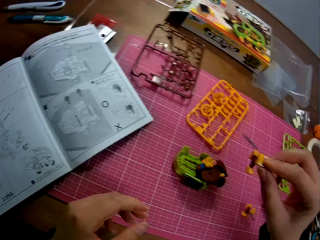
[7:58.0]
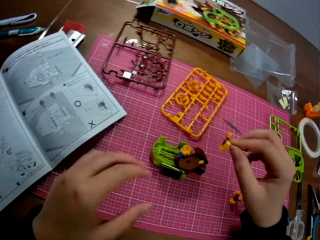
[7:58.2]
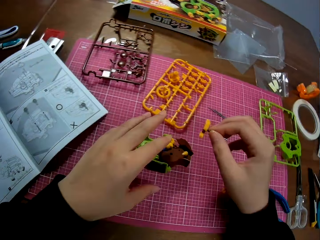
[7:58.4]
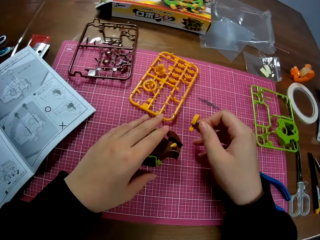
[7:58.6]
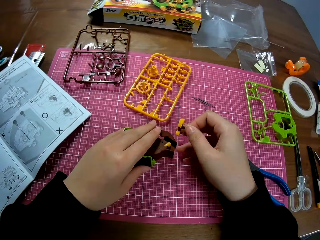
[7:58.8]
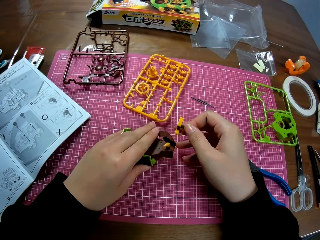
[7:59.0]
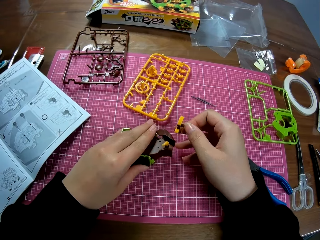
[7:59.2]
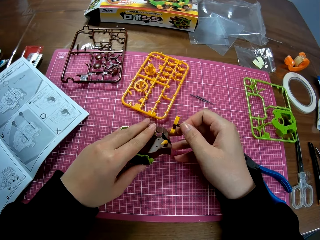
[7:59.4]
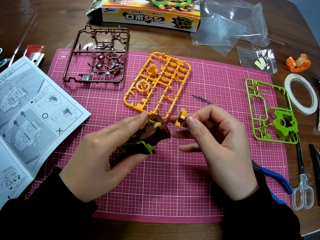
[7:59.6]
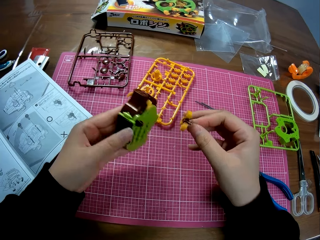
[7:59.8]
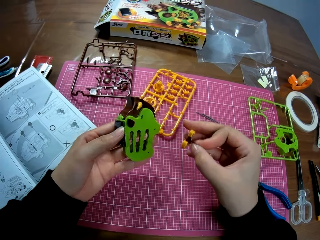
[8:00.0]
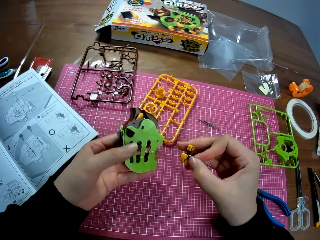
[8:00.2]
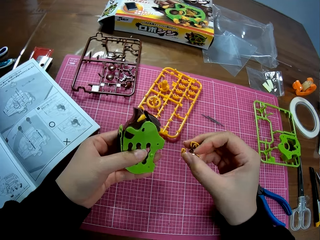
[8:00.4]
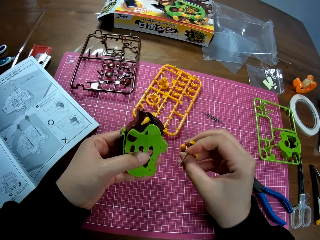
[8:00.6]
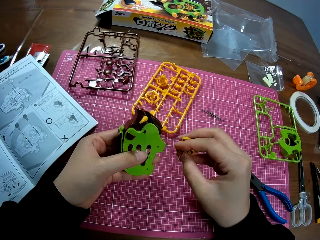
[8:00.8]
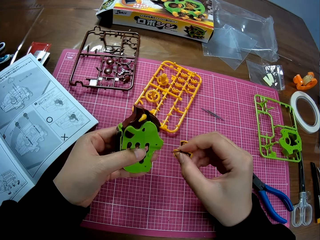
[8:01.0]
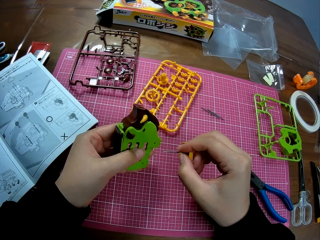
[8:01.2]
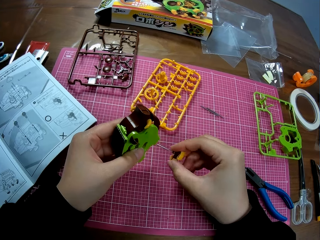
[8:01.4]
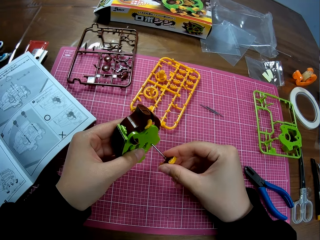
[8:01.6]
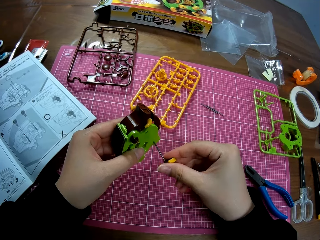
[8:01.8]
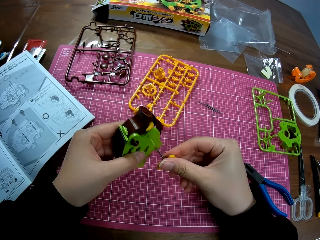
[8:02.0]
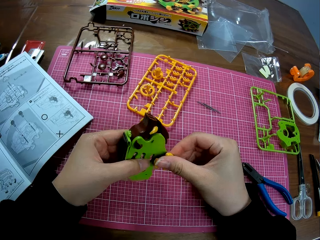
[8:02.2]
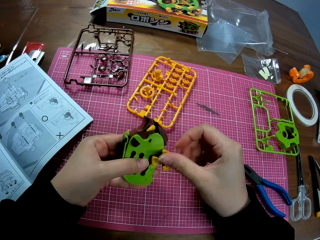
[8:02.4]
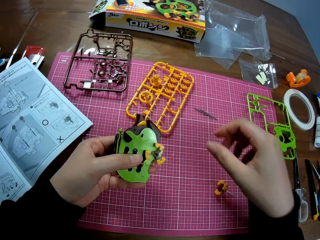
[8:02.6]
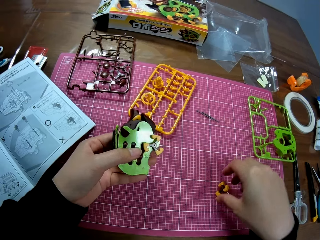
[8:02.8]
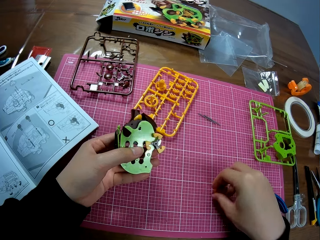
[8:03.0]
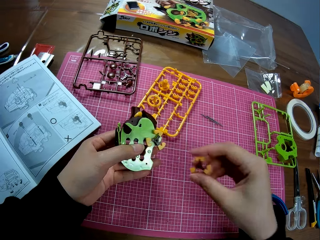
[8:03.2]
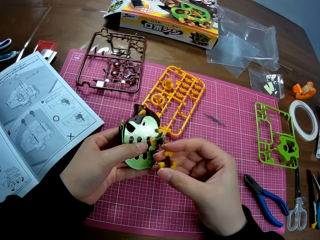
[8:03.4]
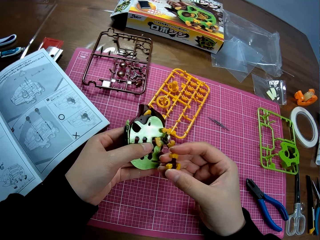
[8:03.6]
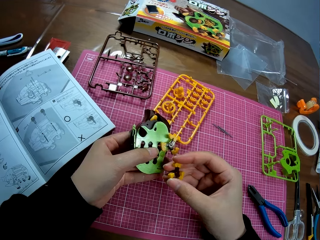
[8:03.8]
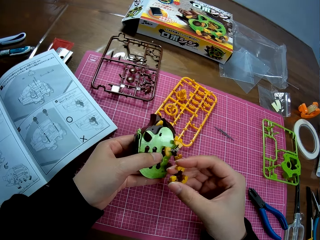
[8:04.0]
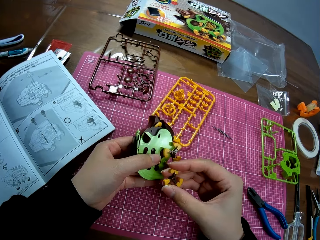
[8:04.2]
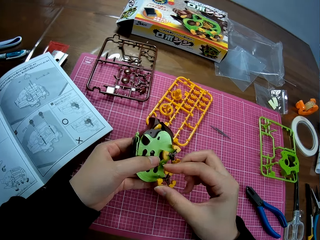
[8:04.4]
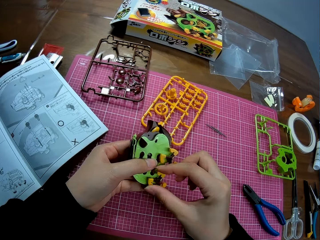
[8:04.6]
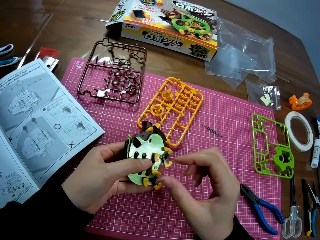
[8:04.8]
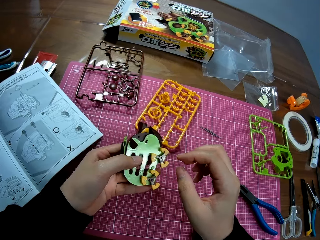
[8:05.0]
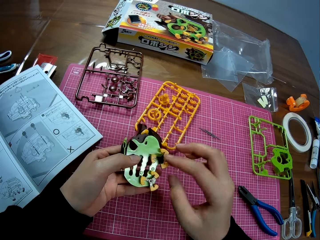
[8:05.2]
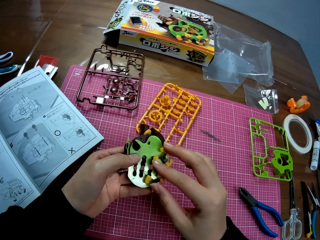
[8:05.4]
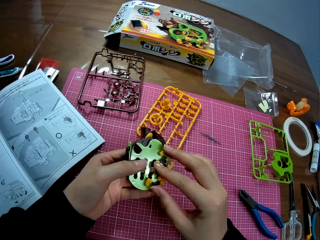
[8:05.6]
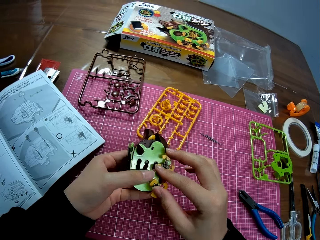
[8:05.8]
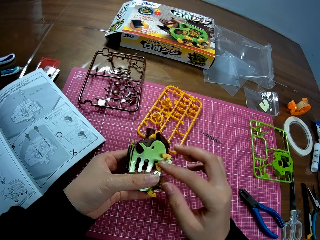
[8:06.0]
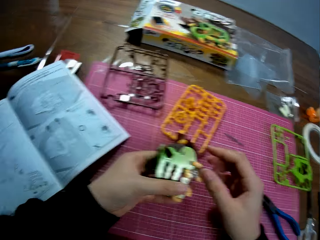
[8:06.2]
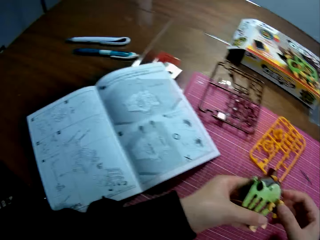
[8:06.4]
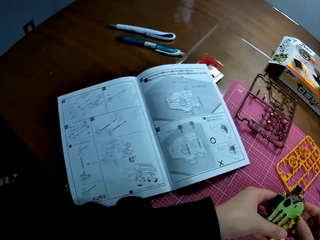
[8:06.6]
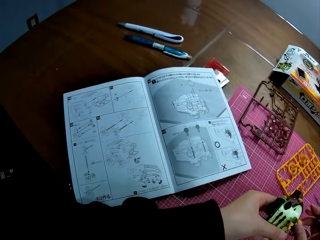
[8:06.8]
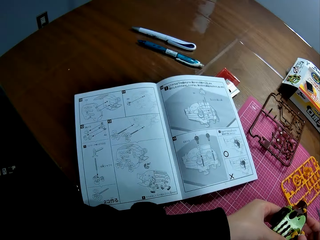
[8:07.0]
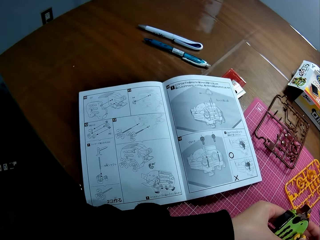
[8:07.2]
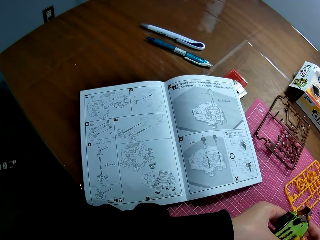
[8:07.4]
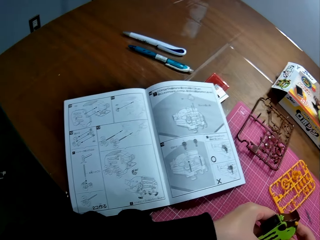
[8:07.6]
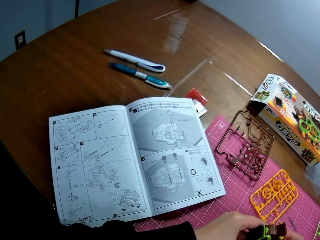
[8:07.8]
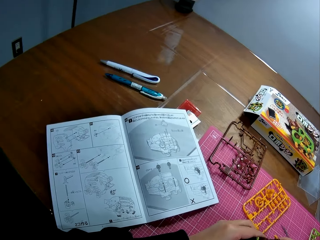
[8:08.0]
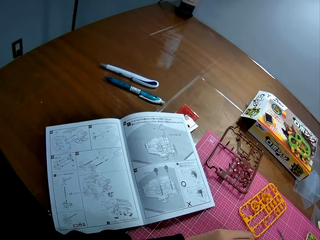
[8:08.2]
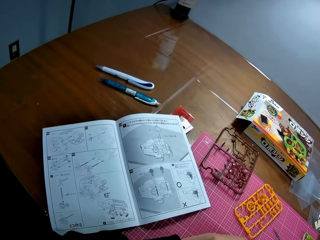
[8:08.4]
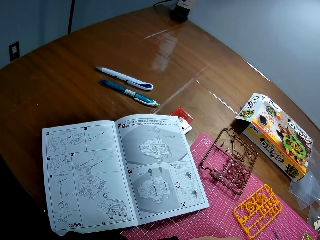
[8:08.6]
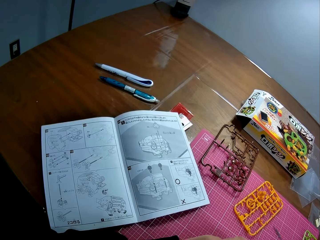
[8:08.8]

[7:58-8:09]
The camera wearer picks up a plastic mechanical model on the table. They look at something. They insert the plastic piece into the plastic mechanical model. They pick up a plastic piece on the table. They insert the plastic piece into the plastic mechanical model. They check something. They look at the book.

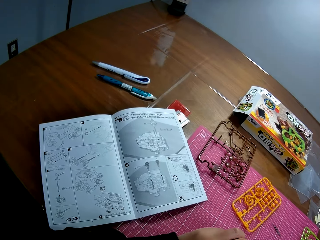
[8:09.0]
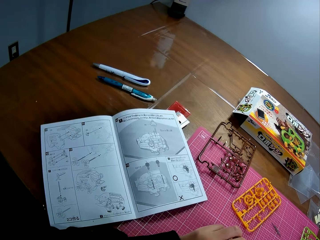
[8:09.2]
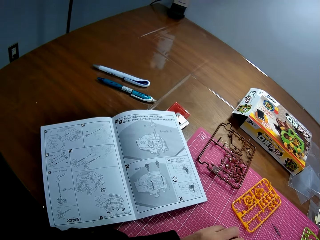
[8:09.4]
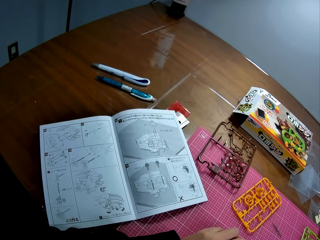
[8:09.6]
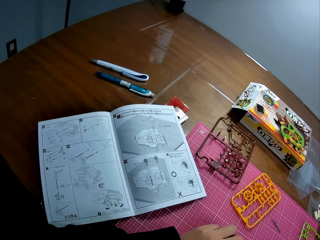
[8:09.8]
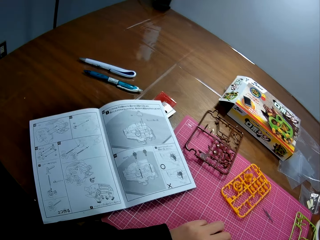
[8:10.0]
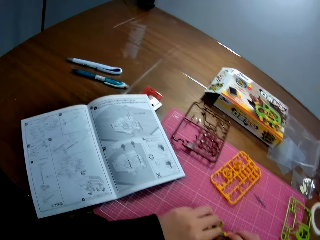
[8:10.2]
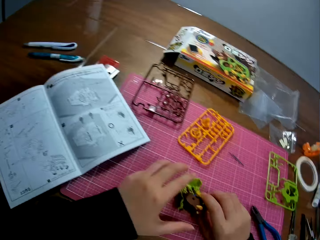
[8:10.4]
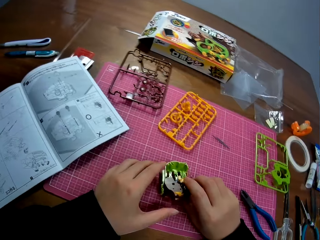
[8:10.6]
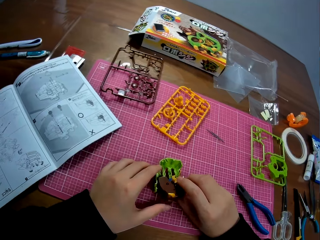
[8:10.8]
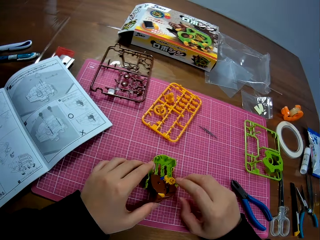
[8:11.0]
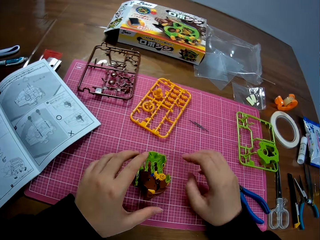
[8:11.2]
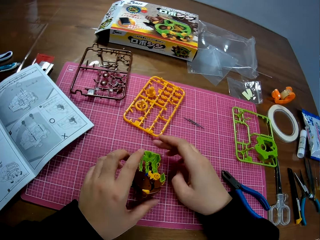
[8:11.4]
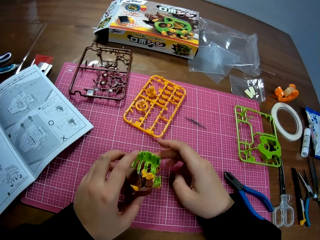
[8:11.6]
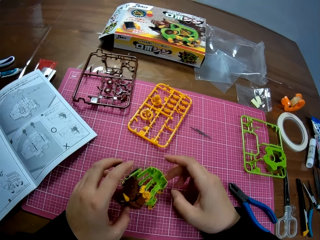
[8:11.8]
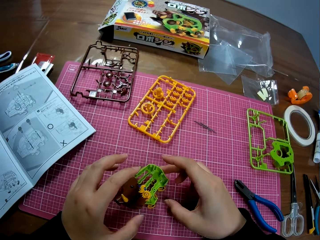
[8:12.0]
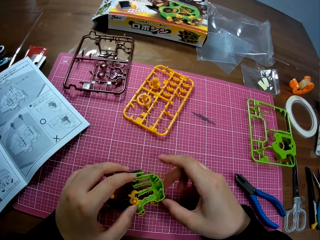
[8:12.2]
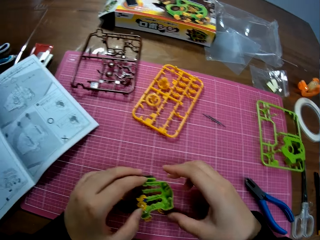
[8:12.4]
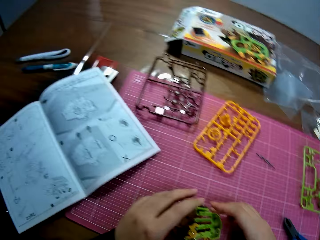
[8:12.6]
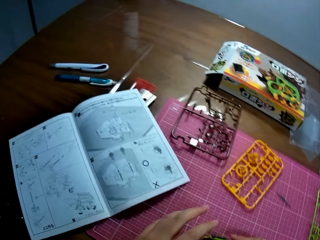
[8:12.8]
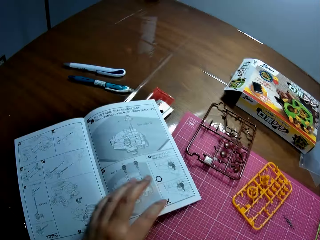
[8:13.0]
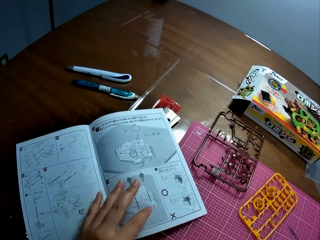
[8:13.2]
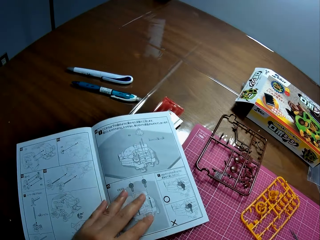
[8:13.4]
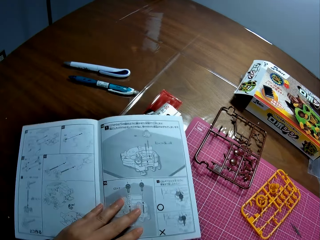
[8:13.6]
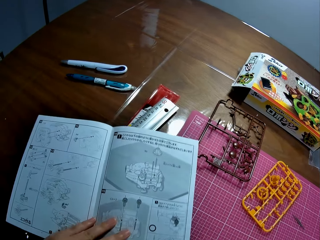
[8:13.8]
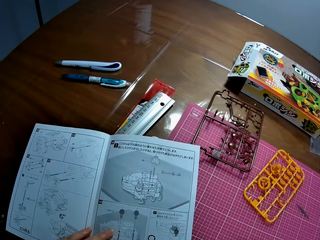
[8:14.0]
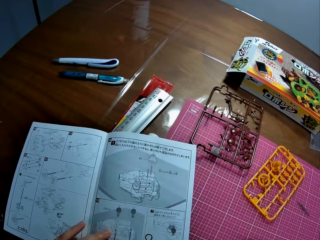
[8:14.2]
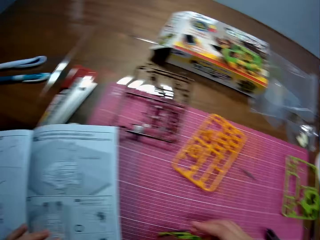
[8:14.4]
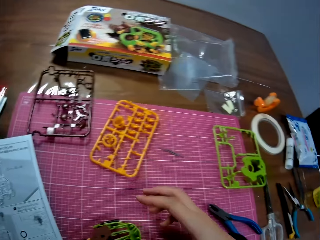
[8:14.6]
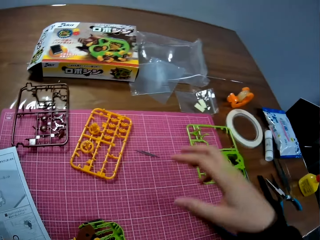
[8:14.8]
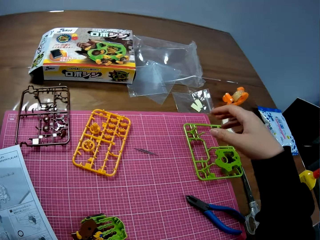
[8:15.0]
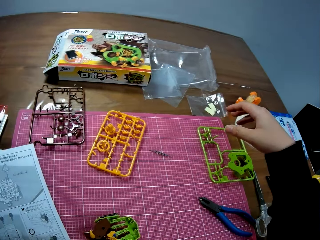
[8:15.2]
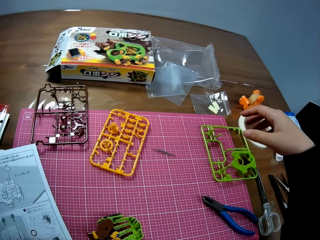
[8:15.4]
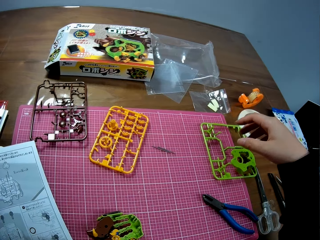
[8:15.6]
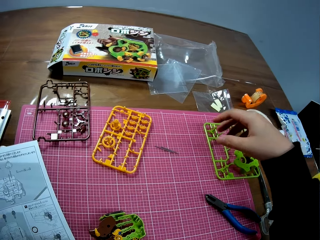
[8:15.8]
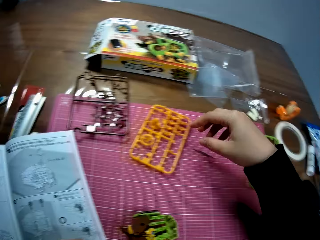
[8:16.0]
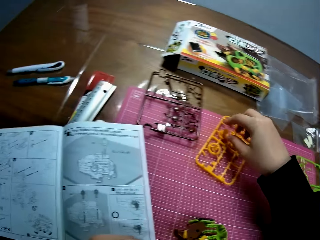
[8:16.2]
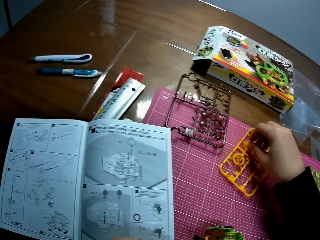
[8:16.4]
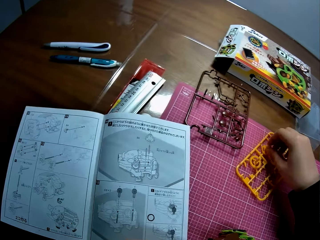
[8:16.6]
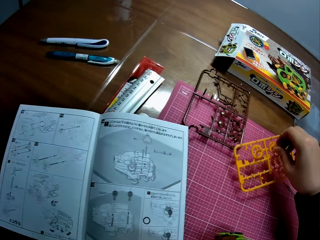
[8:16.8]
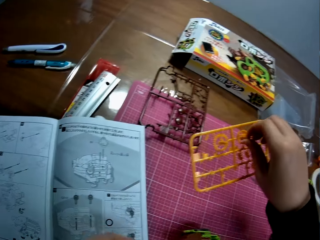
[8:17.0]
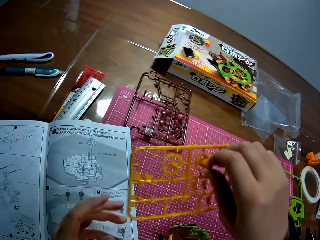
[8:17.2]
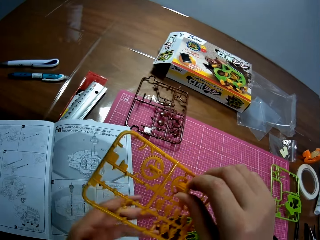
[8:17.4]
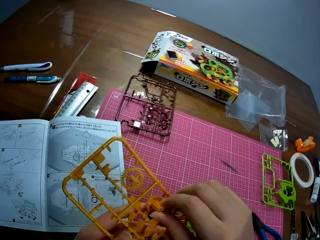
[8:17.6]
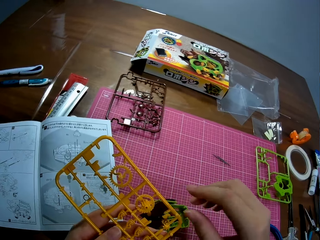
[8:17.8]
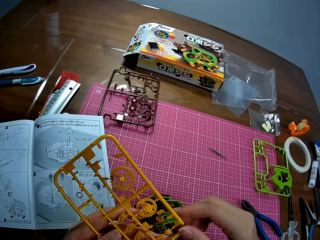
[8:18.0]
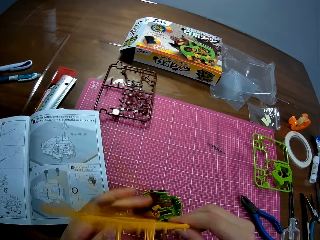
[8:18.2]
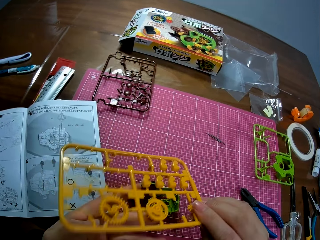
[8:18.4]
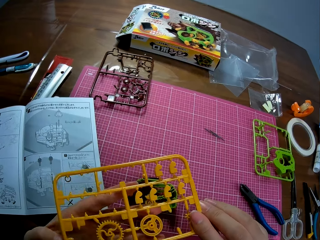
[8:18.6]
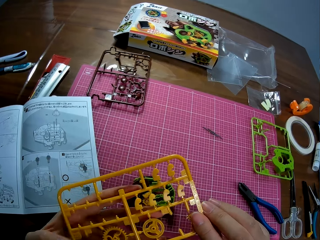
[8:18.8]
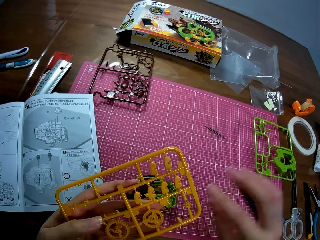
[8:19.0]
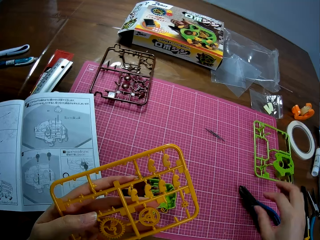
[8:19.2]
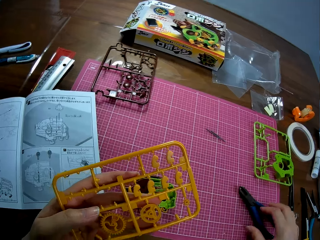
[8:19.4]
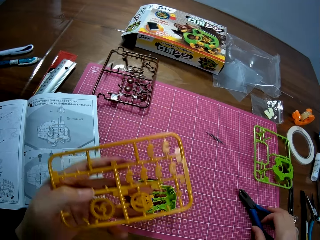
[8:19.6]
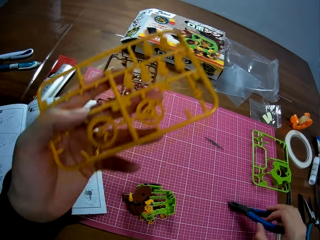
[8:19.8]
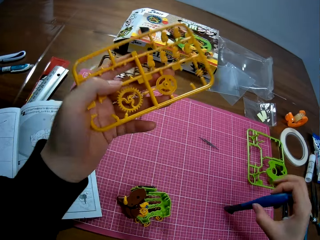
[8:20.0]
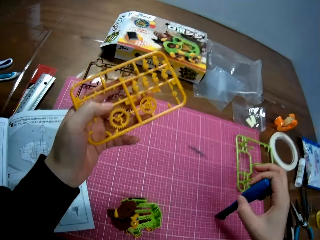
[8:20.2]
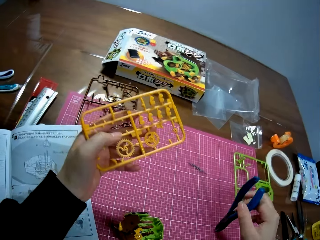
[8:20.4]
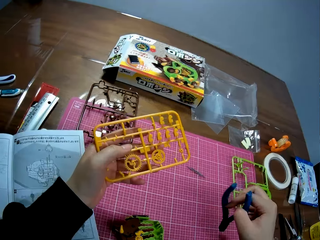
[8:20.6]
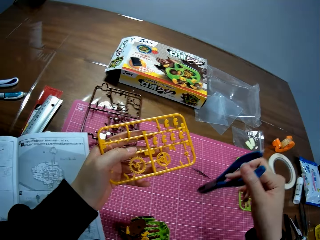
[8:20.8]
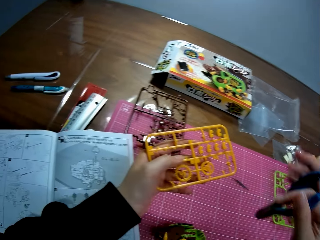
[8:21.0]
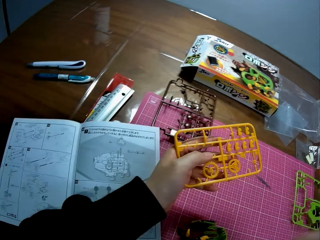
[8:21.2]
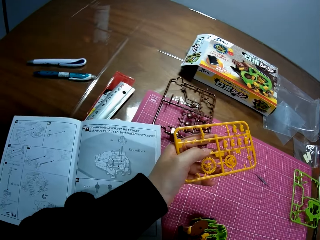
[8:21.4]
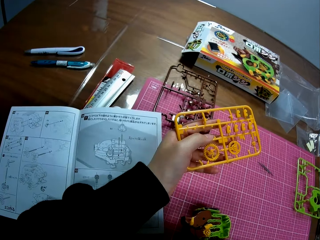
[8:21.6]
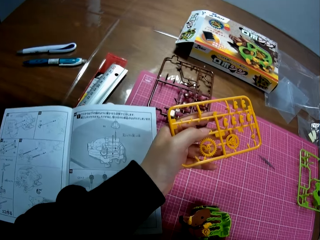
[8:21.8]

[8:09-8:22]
The camera wearer puts the plastic mechanical model on the table. They rotate something. They hold the book and move the book on the table. They look around the table. They pick up the plastic sheet or plastic model on the table. They look at the plastic model. They turn the plastic model. They pick up the pliers on the table.
